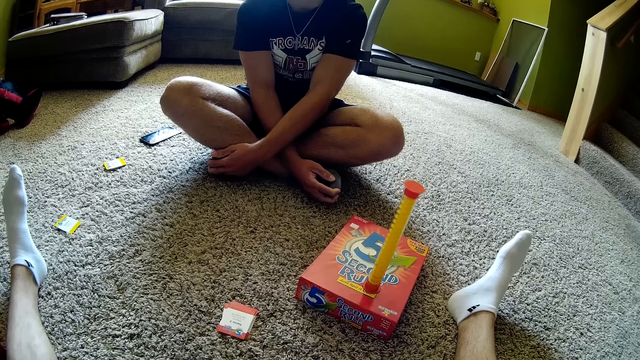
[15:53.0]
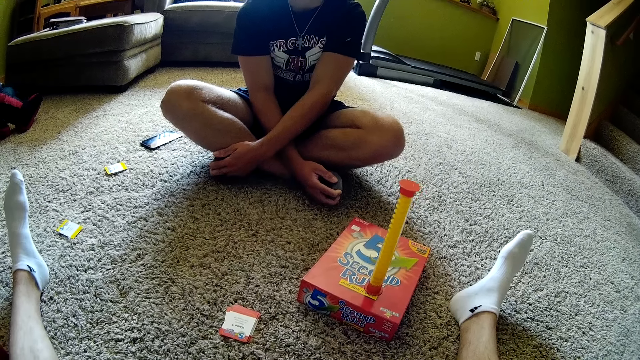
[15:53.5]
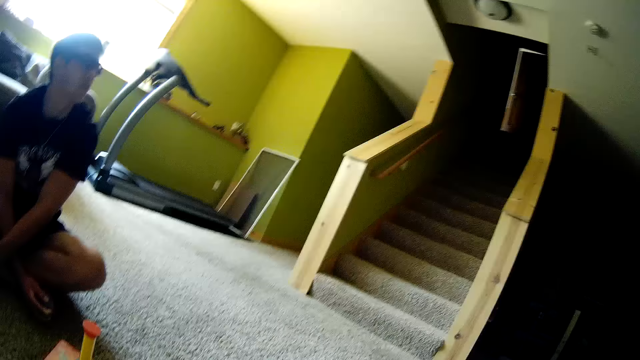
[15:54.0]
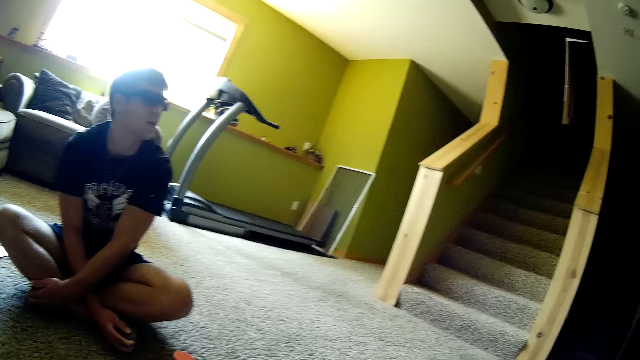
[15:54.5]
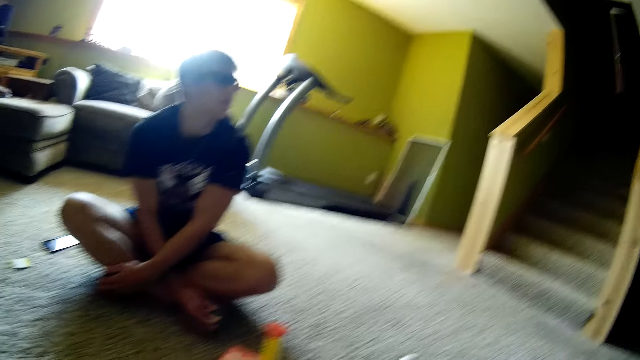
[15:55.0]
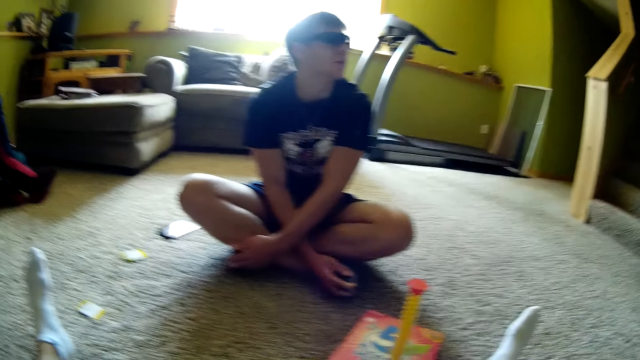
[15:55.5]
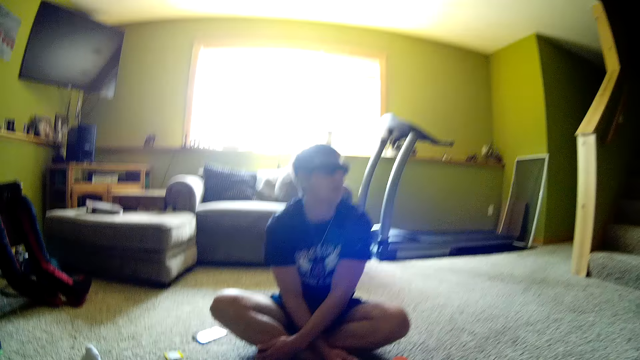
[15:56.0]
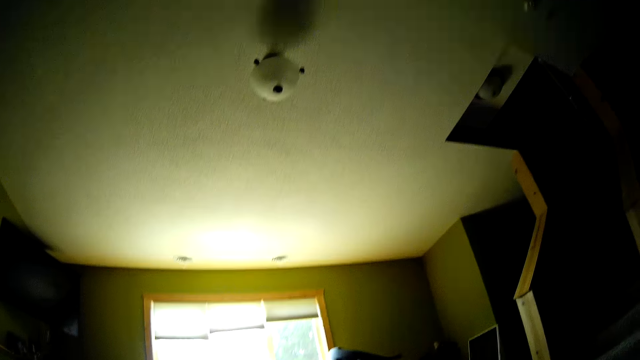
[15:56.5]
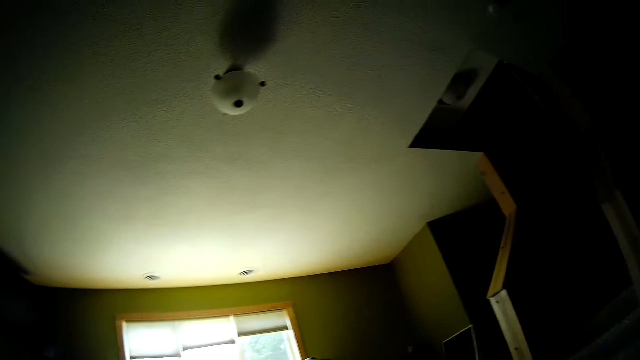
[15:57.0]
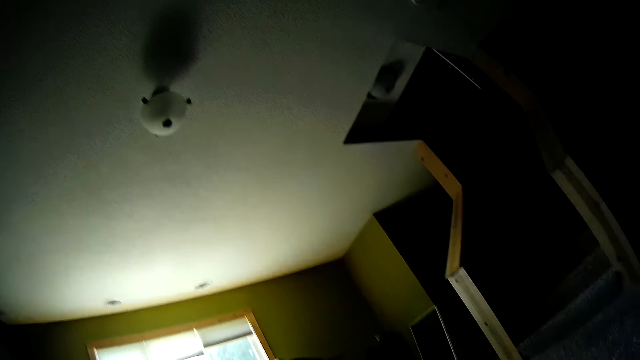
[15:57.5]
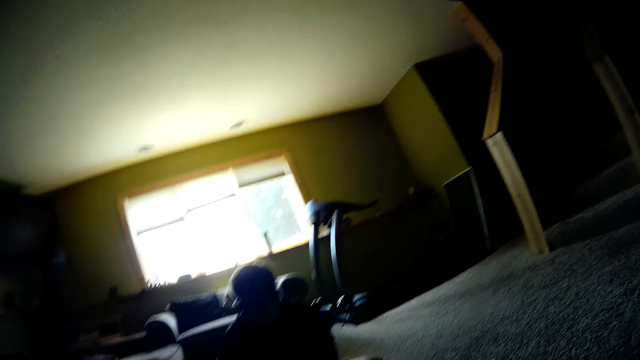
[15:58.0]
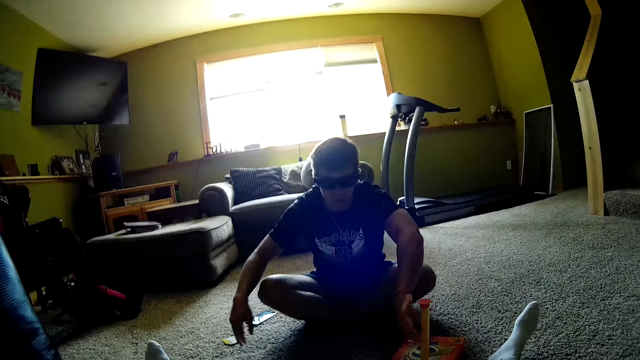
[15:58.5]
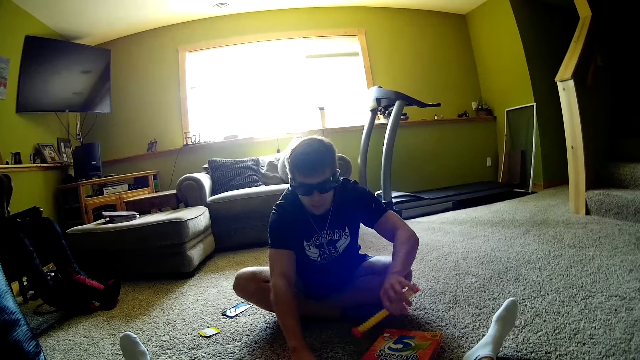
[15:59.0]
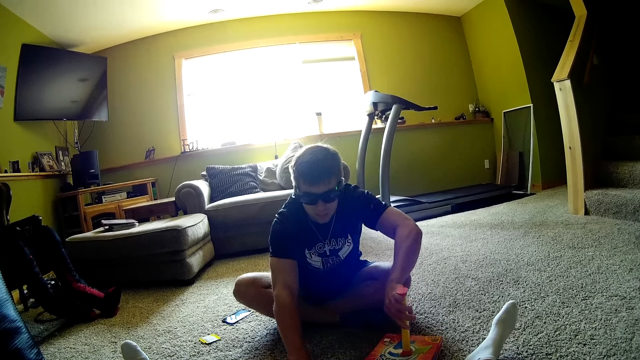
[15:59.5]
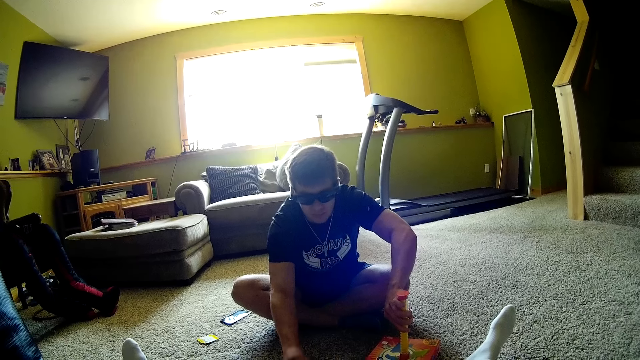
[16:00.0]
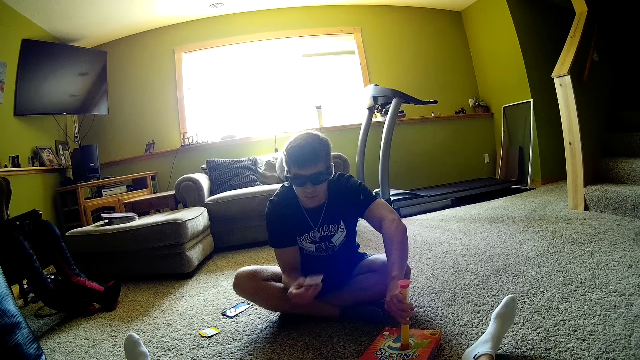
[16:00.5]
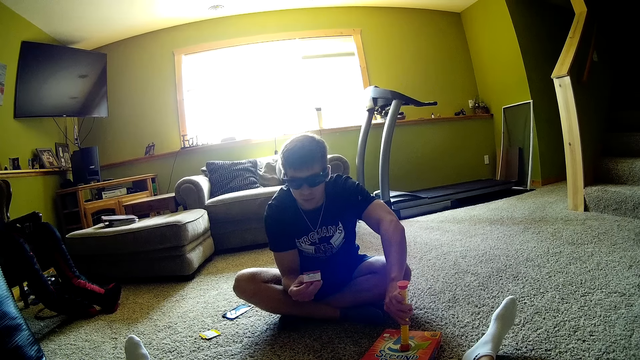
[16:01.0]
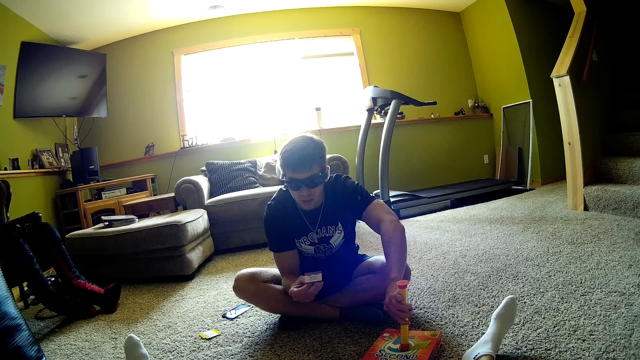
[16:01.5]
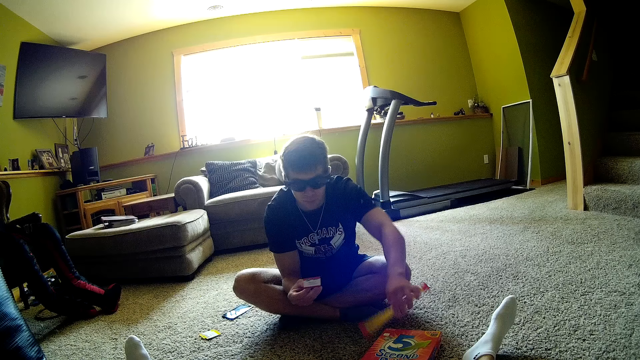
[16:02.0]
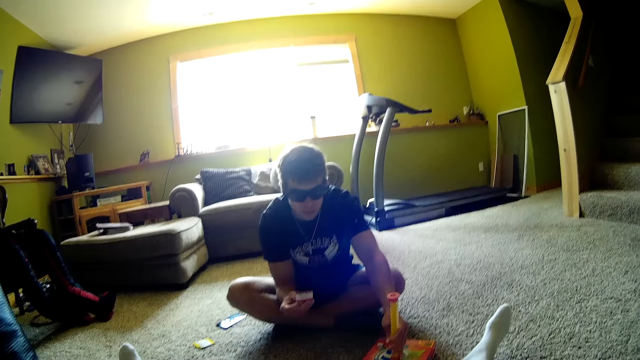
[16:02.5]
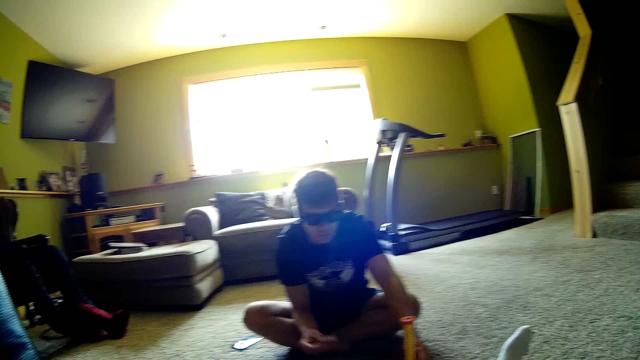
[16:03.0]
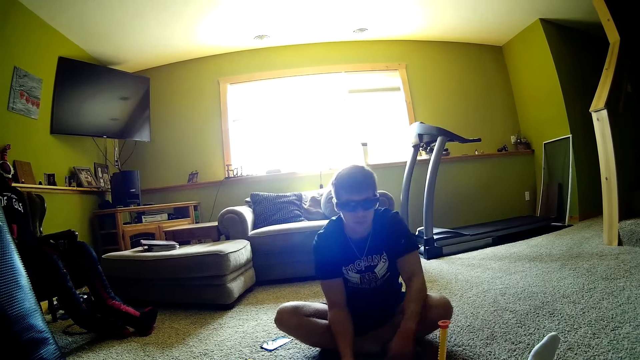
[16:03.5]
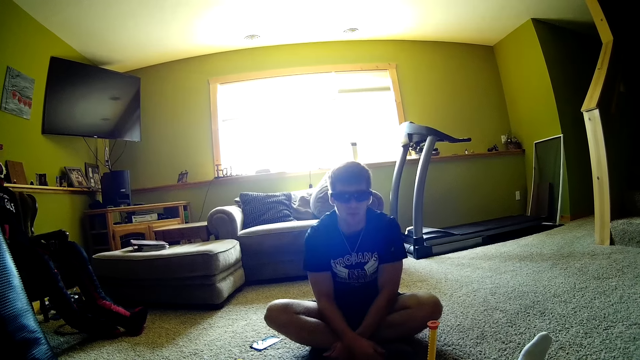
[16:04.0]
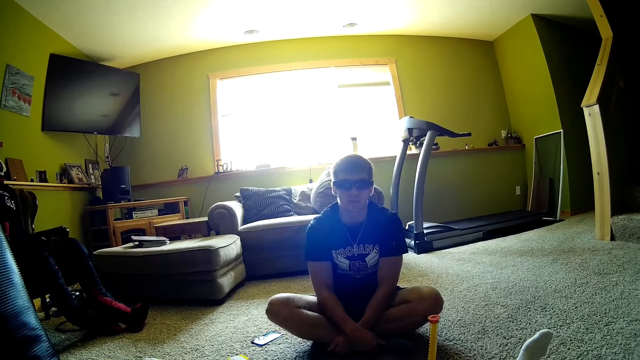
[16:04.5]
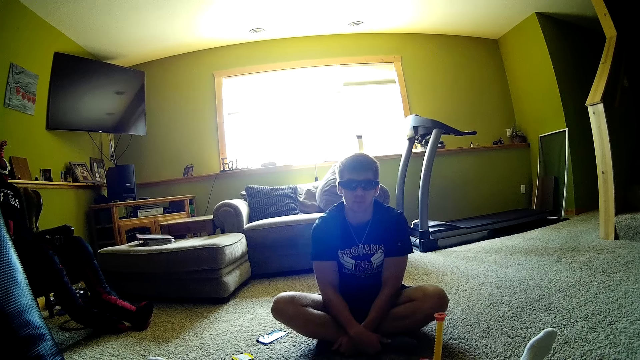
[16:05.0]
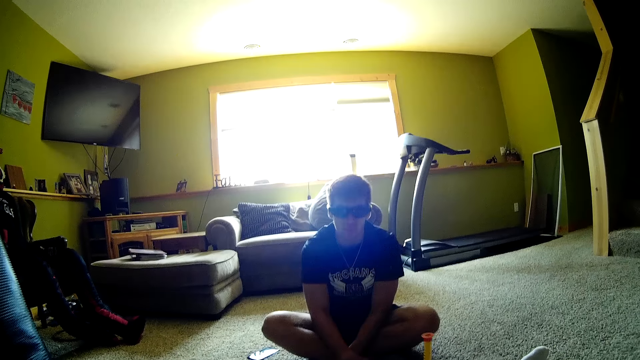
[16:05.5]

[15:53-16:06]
The camera wearer looks around. A man picks playing cards from the ground. The man reads the question. He turns the tube. The camera wearer replies to the question.

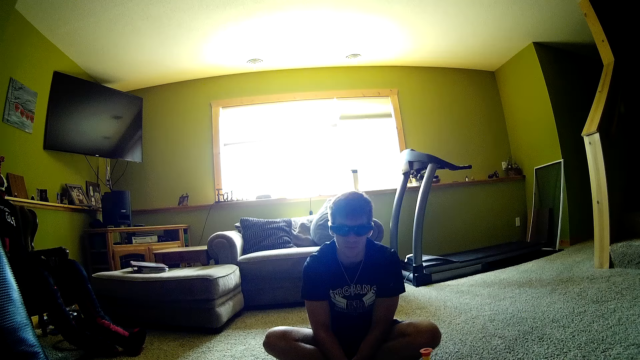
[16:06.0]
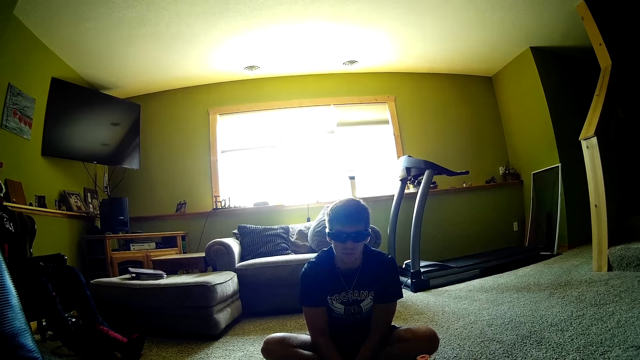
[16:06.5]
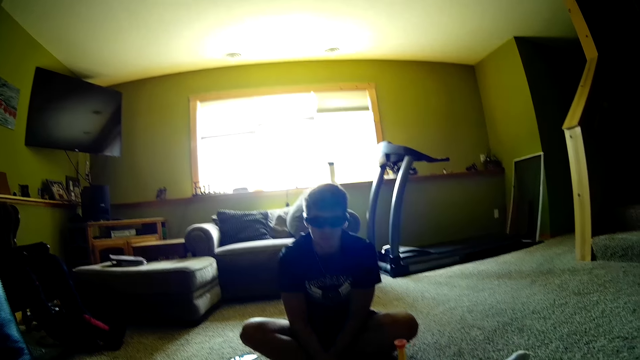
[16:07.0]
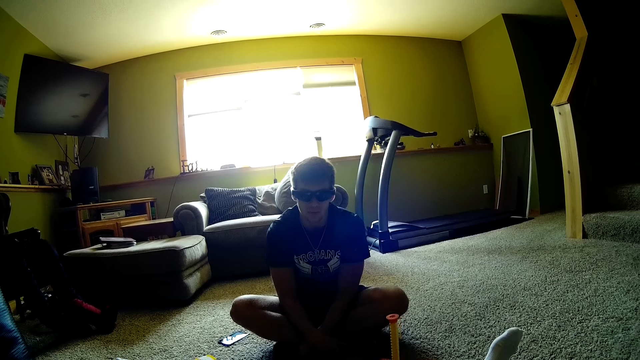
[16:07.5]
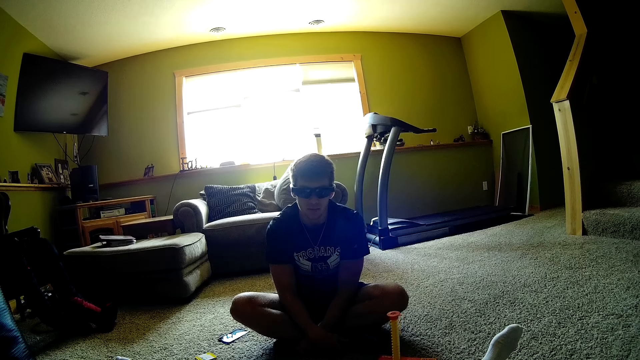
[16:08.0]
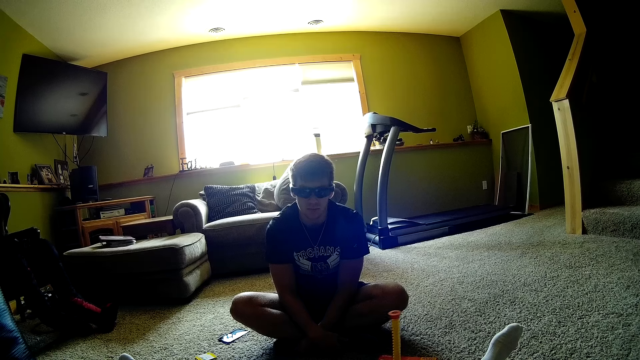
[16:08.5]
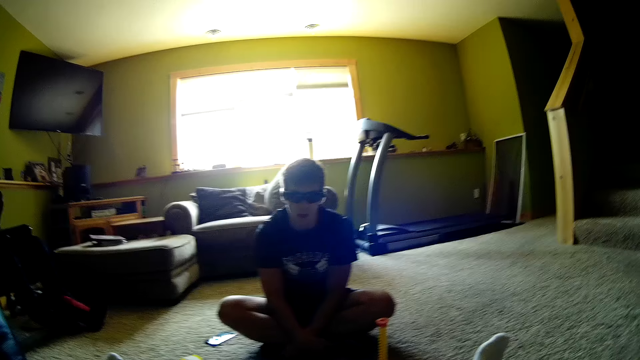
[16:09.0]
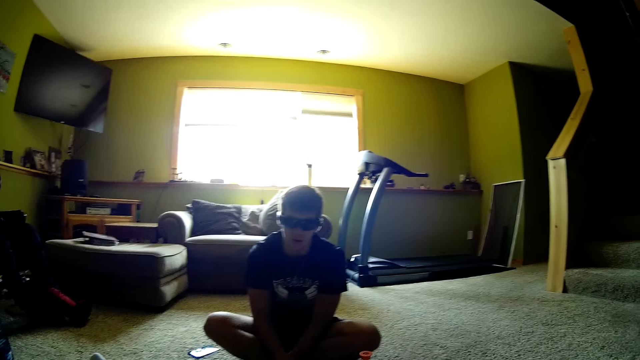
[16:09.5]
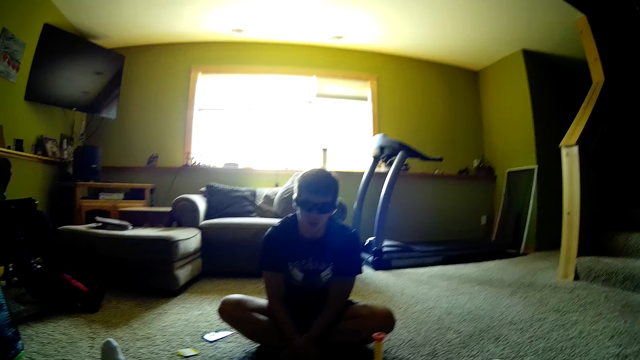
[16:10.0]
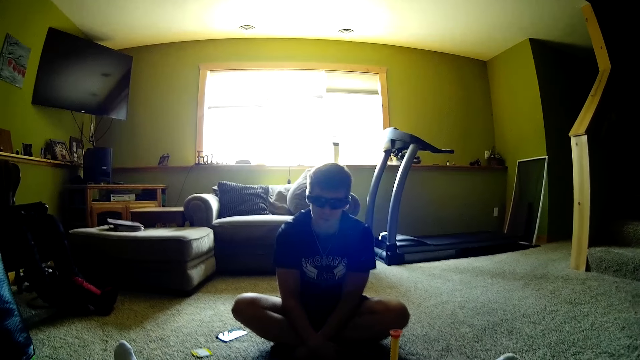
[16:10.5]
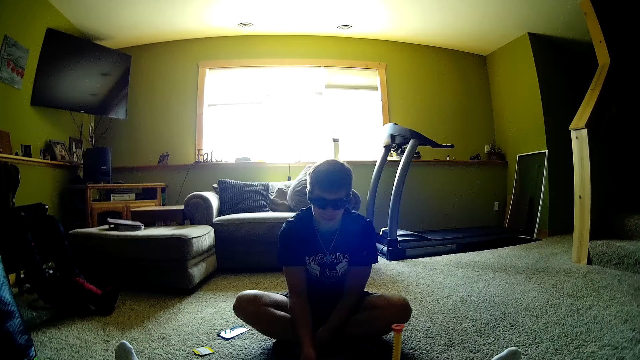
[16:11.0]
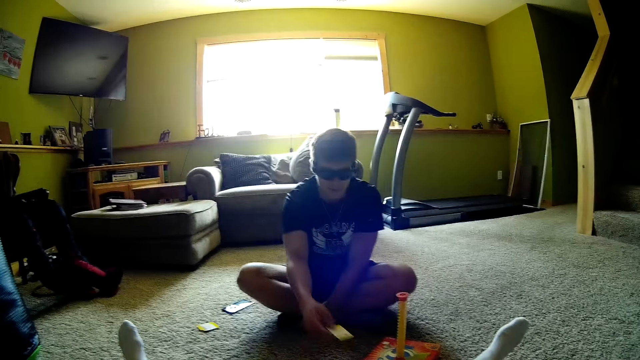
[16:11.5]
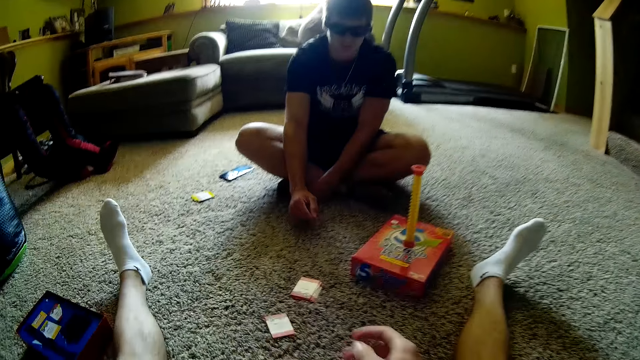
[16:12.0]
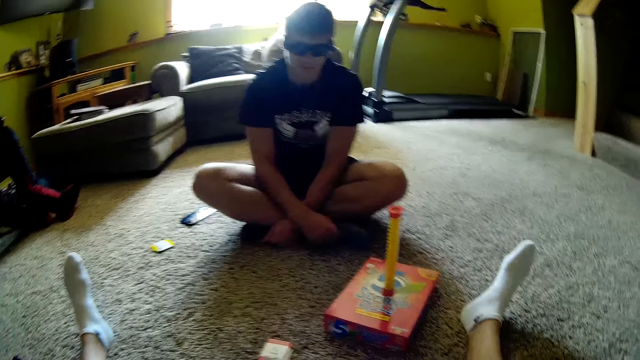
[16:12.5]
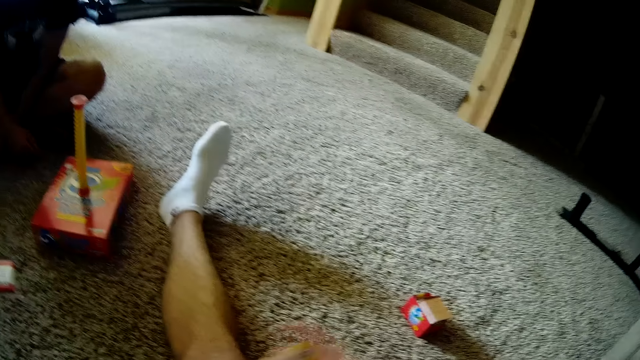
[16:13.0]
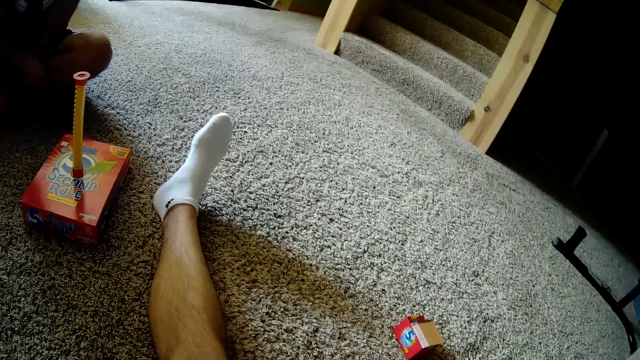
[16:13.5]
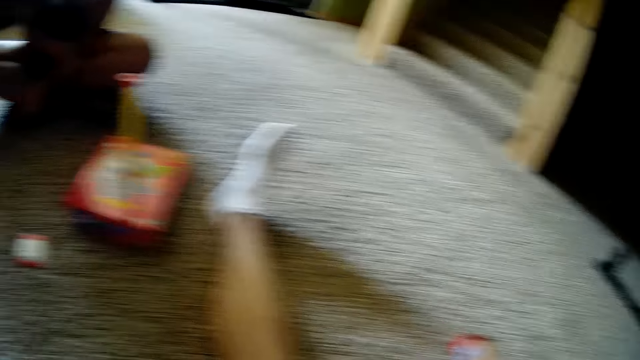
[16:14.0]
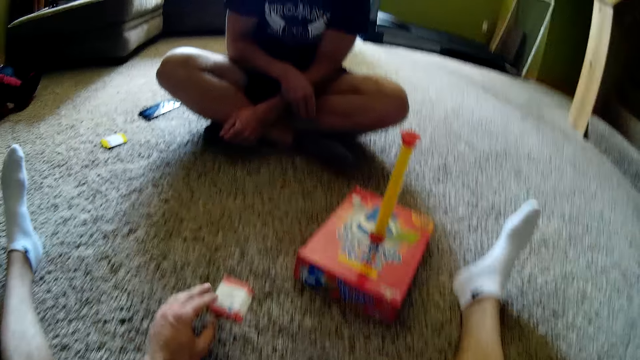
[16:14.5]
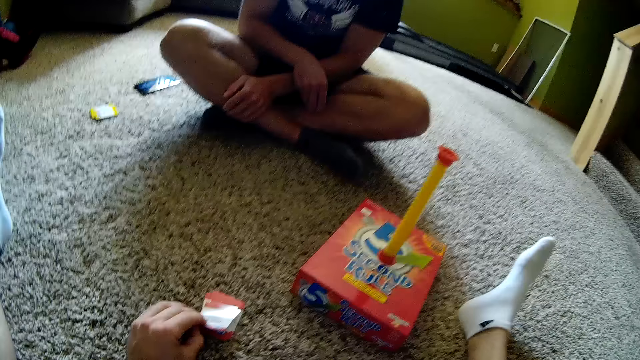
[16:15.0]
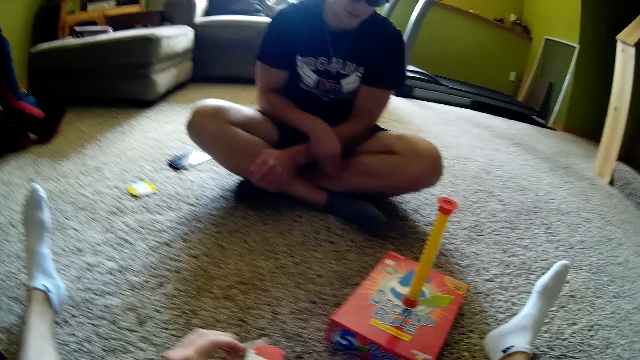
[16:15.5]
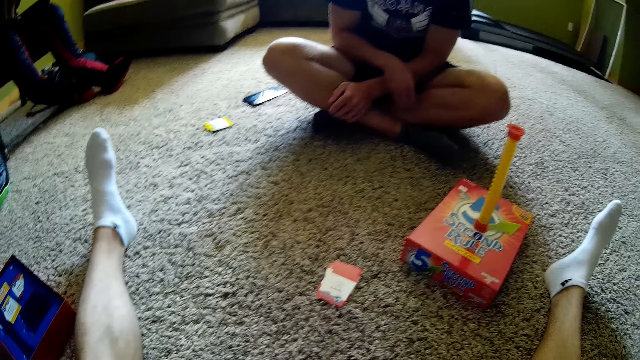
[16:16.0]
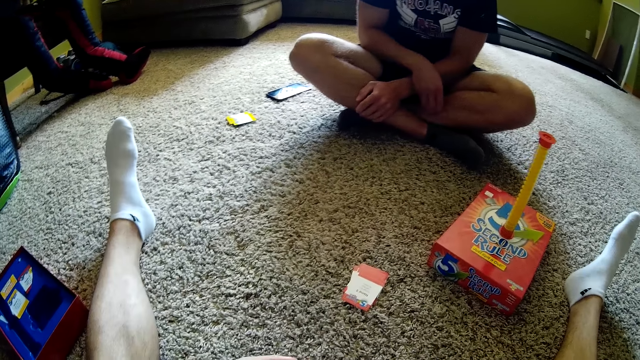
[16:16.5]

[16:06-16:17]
The camera wearer talks. They look around. A person takes the card and throws the card. The camera wearer picks playing cards from the ground.
